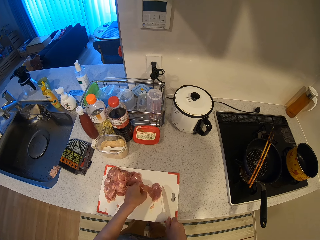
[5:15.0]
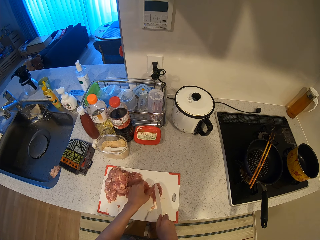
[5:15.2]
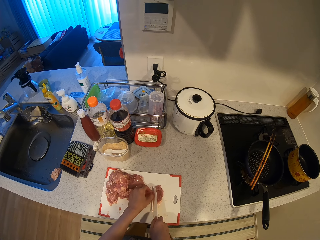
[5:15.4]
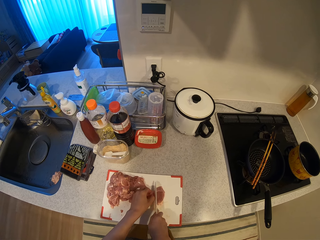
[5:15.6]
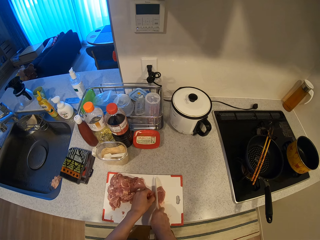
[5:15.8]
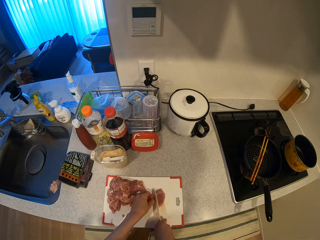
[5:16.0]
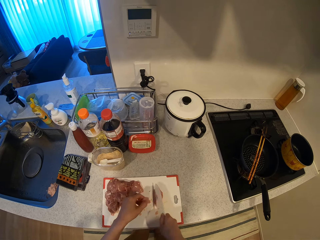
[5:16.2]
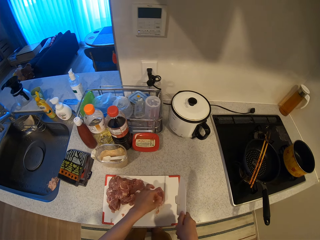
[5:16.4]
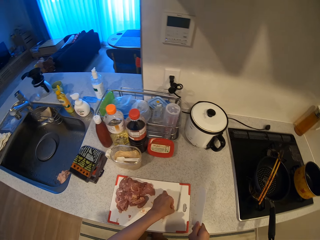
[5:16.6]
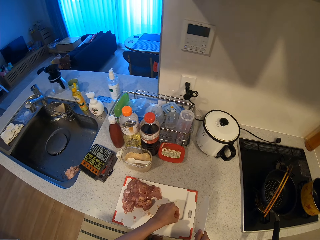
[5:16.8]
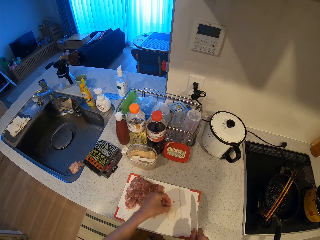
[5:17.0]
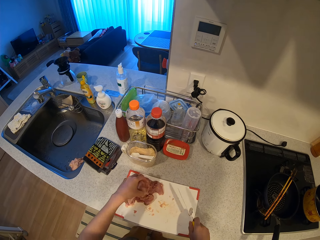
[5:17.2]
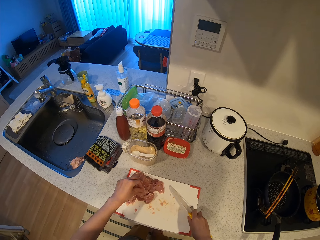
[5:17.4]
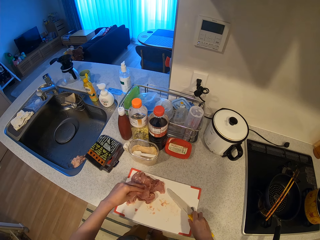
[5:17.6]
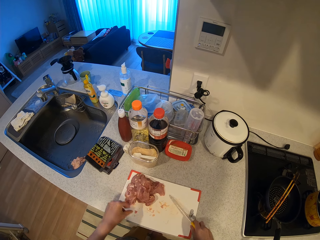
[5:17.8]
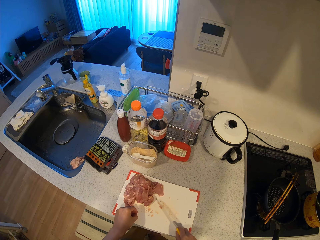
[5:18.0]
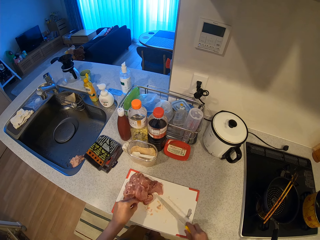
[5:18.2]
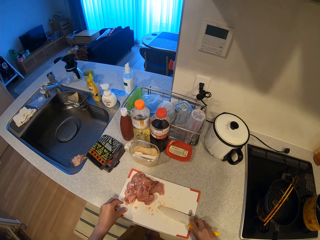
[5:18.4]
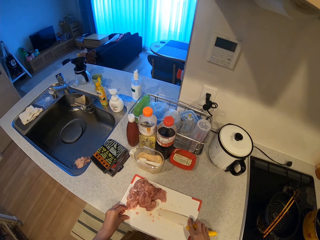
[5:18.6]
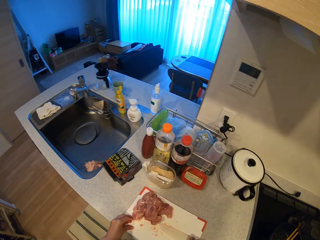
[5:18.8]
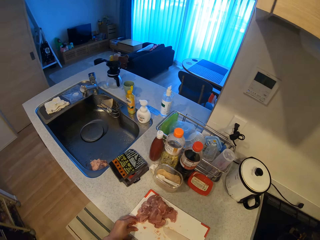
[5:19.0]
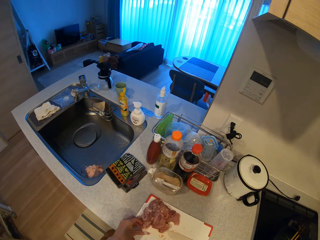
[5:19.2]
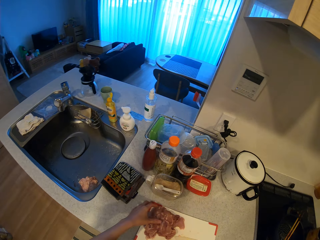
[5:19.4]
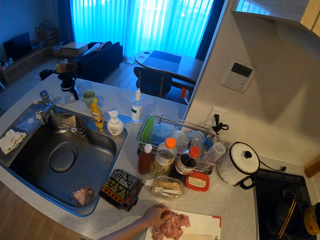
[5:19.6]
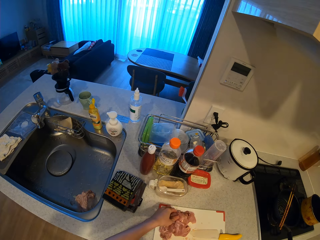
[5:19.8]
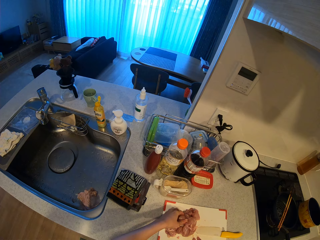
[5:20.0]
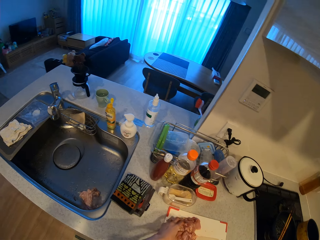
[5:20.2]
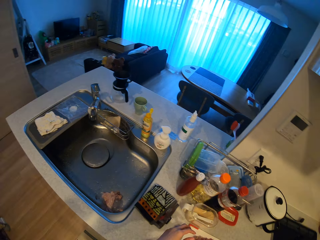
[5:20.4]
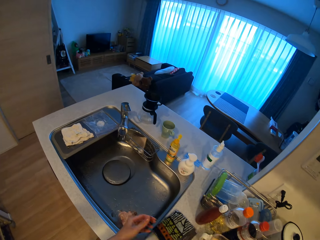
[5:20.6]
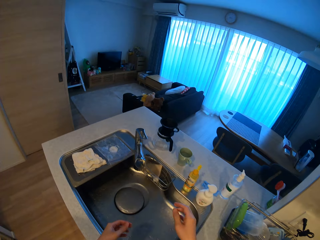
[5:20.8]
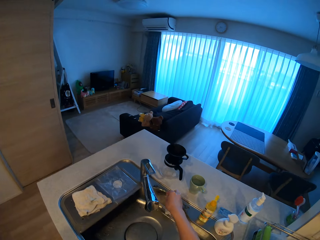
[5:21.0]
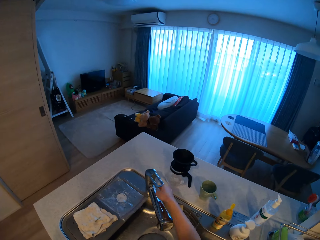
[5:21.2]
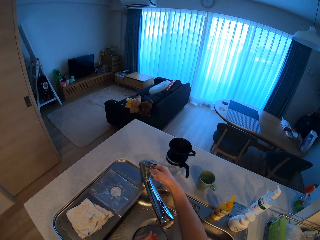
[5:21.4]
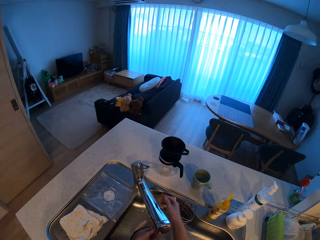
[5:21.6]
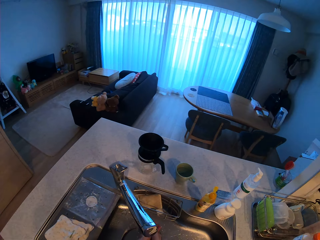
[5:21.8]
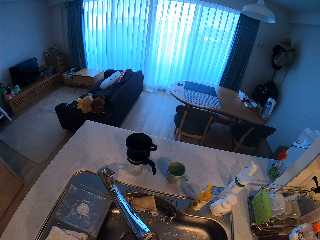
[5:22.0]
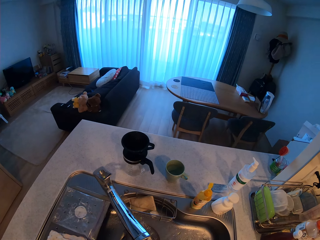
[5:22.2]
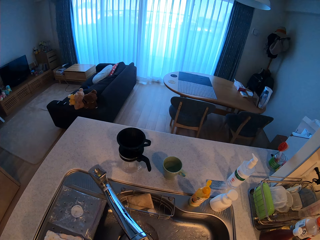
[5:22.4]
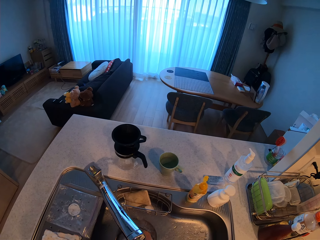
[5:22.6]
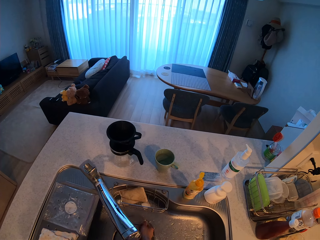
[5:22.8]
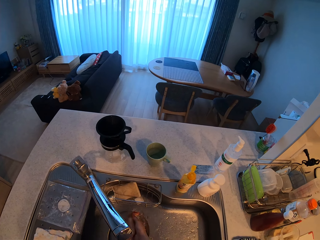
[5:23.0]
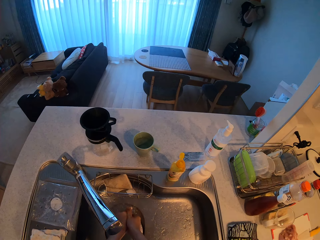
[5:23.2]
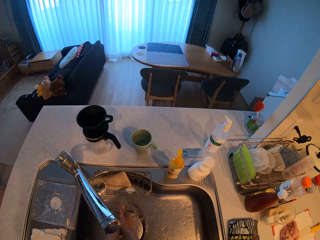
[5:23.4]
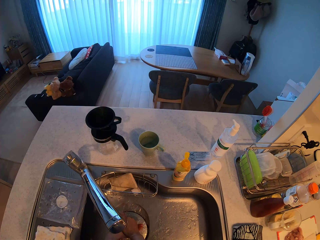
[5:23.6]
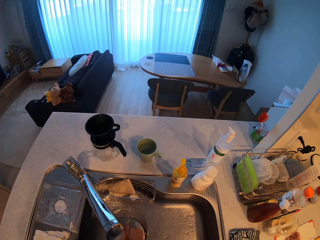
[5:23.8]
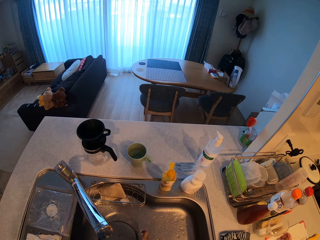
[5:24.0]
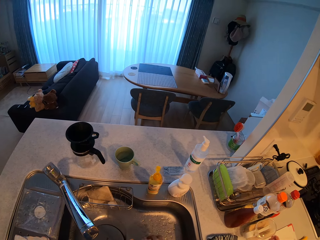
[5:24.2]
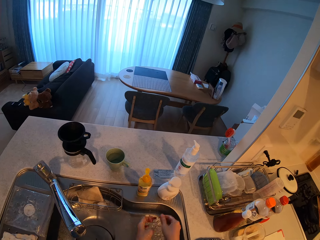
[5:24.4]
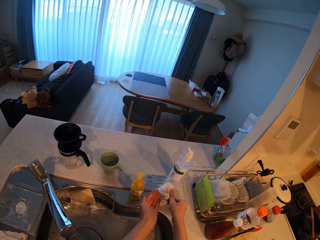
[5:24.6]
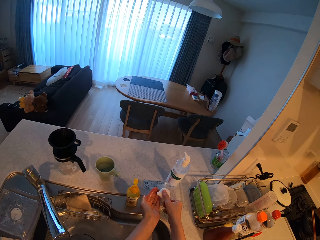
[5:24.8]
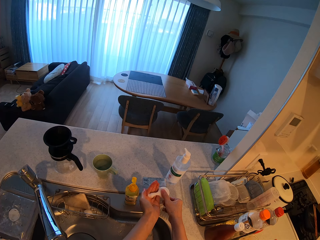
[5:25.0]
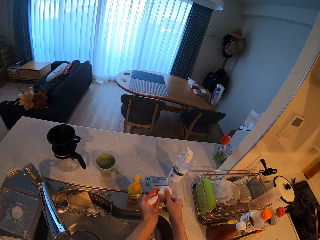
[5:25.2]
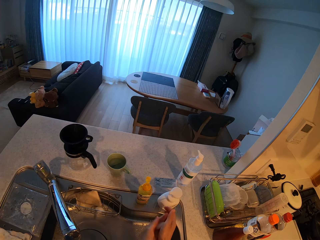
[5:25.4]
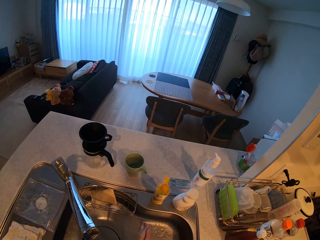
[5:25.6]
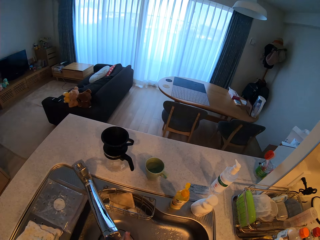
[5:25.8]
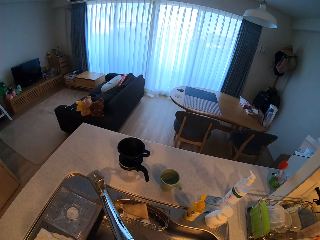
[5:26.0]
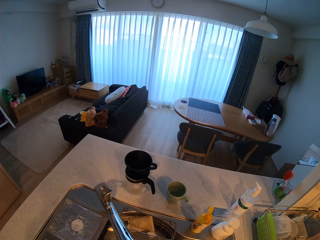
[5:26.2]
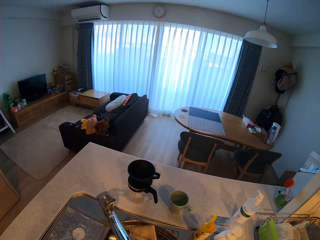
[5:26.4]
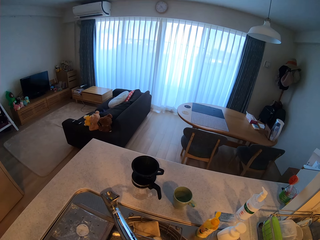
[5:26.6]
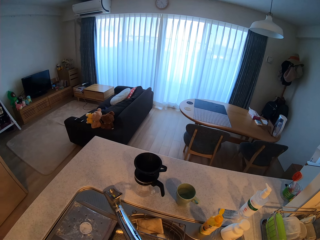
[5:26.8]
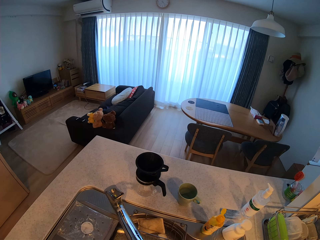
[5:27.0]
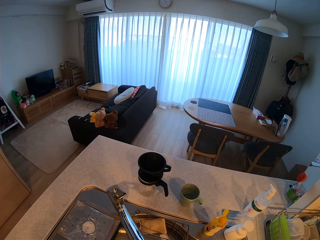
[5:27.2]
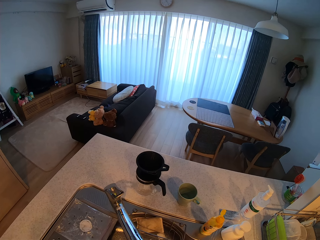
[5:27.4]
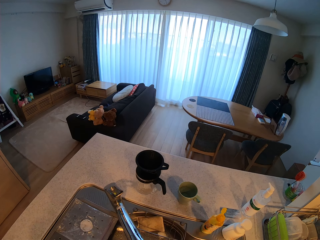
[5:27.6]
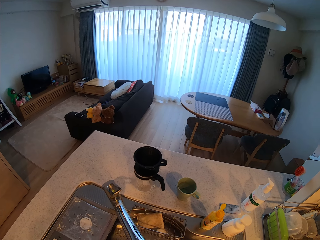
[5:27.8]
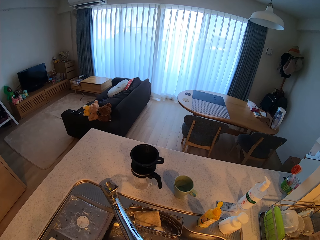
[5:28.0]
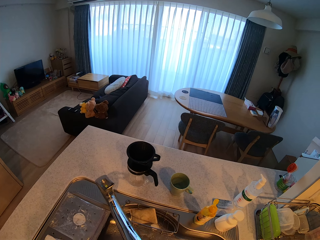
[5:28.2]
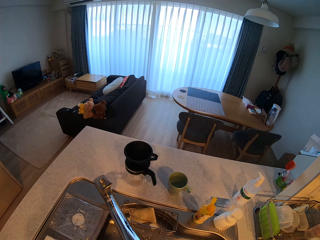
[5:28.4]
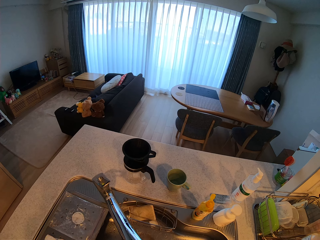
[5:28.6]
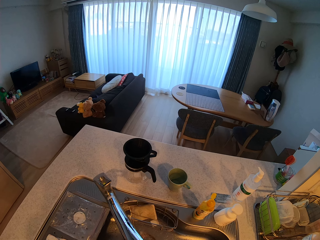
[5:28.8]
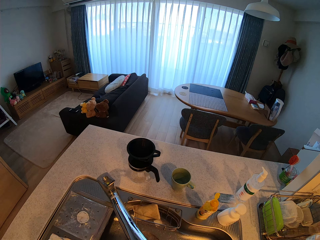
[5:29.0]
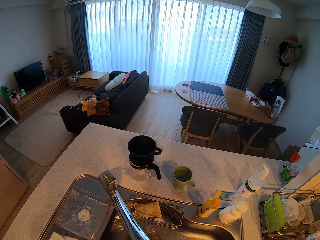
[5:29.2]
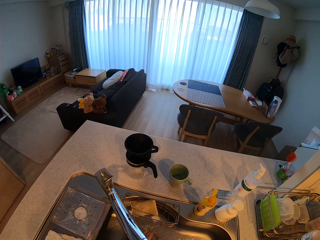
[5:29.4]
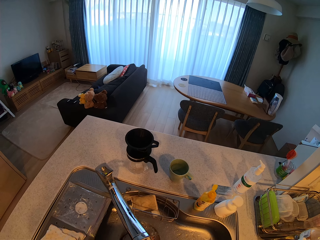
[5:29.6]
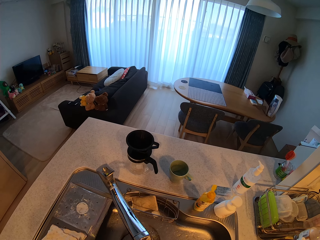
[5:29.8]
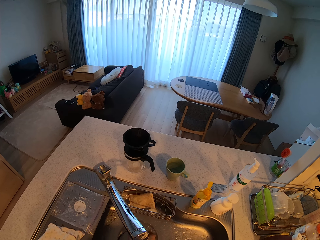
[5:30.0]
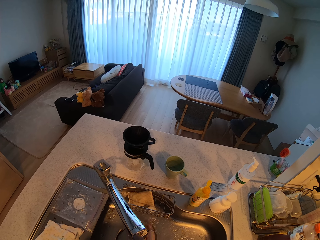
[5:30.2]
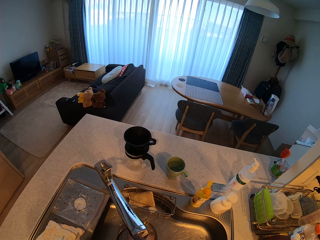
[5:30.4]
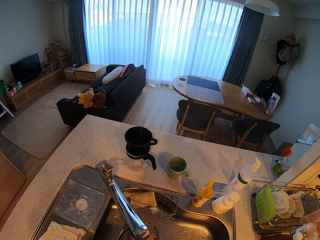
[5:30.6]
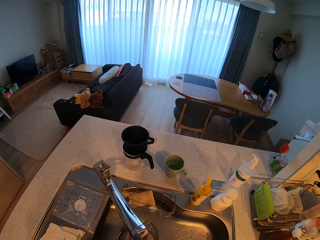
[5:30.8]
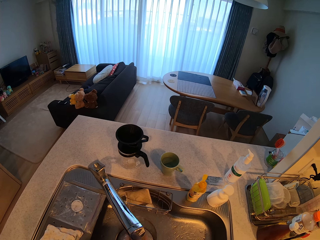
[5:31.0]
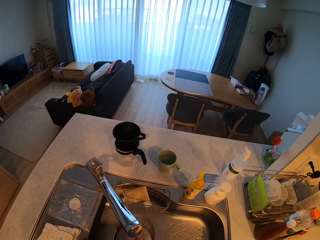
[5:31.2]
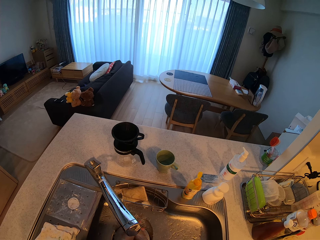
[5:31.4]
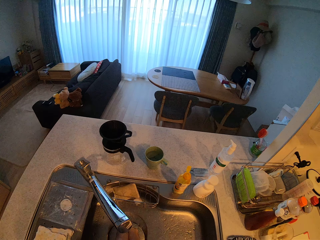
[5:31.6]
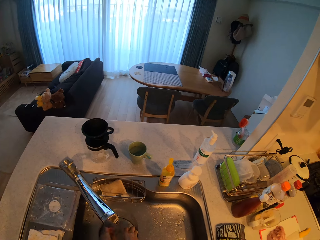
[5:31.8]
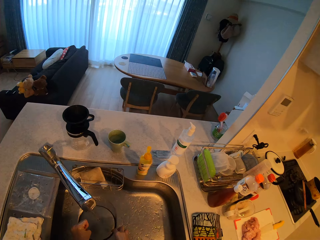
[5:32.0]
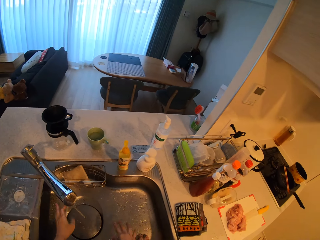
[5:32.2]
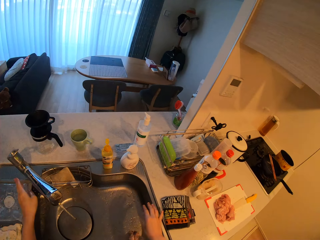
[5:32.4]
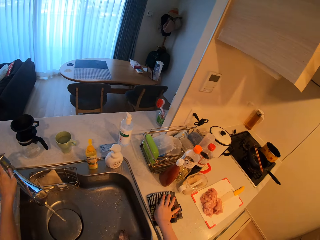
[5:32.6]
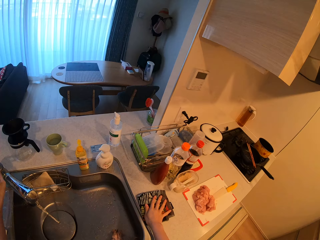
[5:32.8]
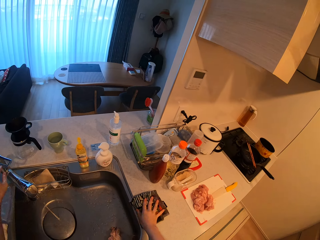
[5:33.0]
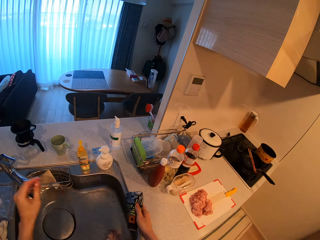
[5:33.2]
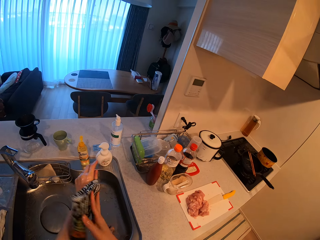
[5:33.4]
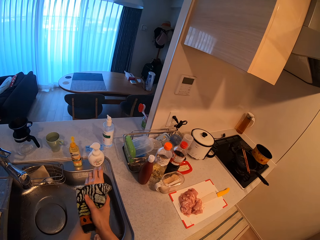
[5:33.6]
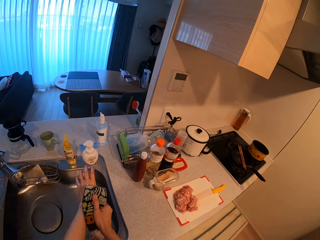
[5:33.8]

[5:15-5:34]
The camera wearer cuts the chunk of meat on the chopping board with the knife. She picks the cut piece of meat from the chopping board with her left hand. She drops the cut piece of meat on the pieces of meat on the chopping board. She drops the knife on the chopping board. She adjusts the meat on the chopping board with her left hand. She walks. She turns on the tap of the kitchen sink with her right hand. She washes her hands under the running tap. She washes the knife. She presses soap out of a white container into her left hand with her right hand. She washes both hands with the soap under the running tap. She picks up a hand towel from the kitchen slab with her right hand. She turns off the tap with her left hand. She wipes her hands.

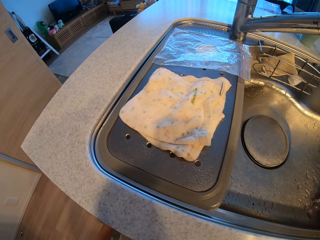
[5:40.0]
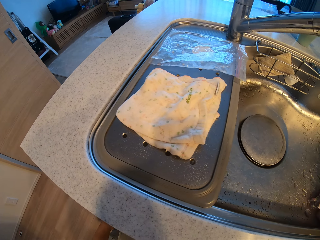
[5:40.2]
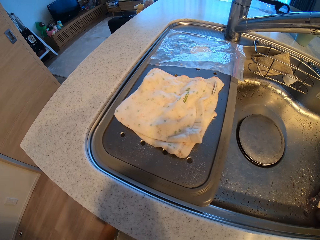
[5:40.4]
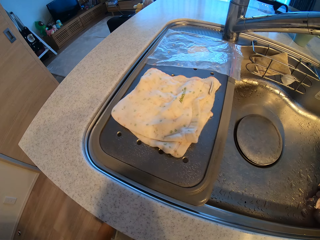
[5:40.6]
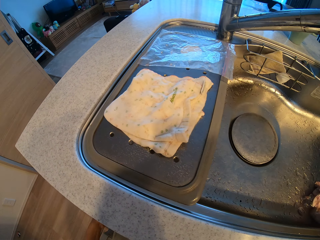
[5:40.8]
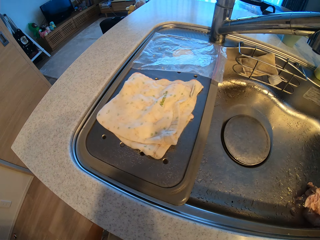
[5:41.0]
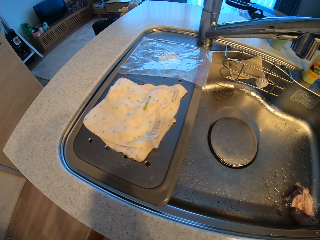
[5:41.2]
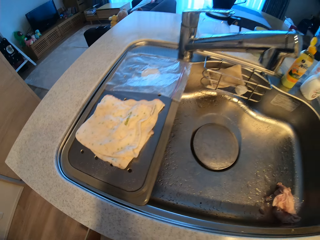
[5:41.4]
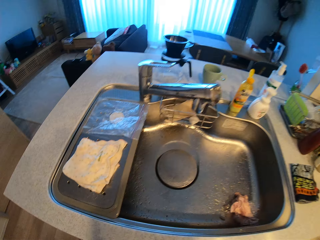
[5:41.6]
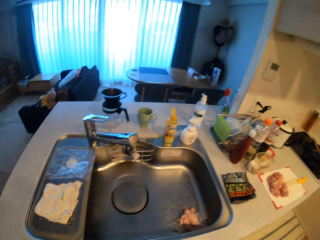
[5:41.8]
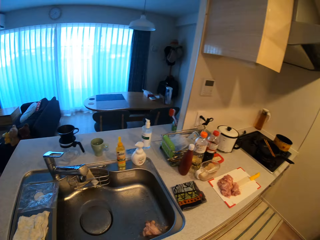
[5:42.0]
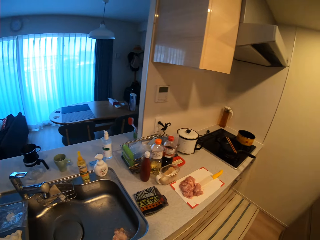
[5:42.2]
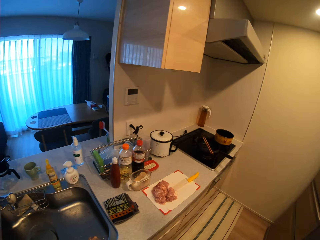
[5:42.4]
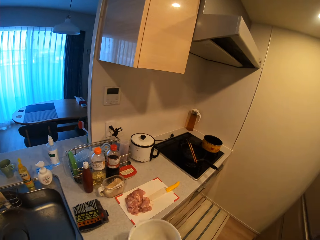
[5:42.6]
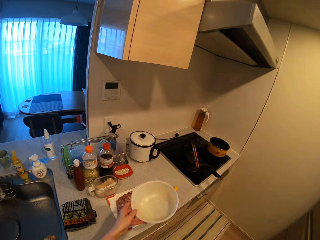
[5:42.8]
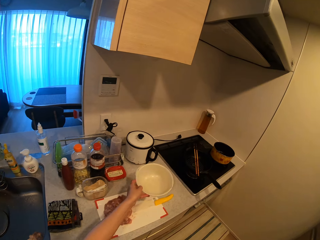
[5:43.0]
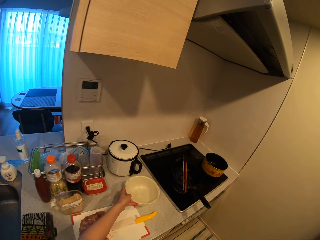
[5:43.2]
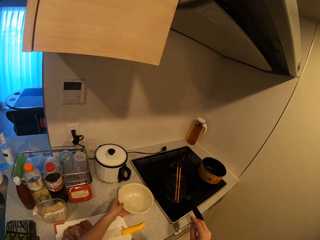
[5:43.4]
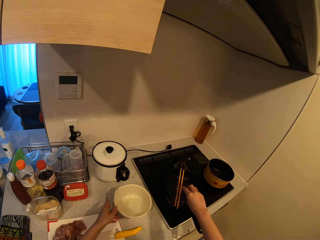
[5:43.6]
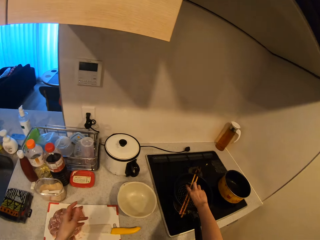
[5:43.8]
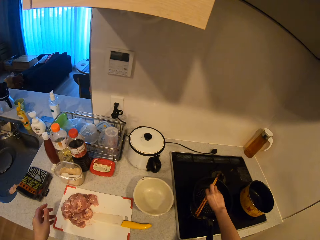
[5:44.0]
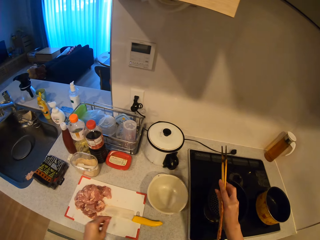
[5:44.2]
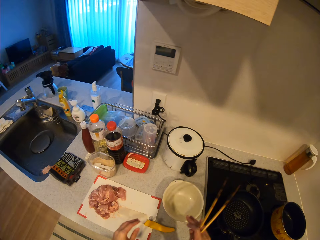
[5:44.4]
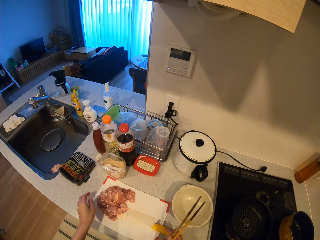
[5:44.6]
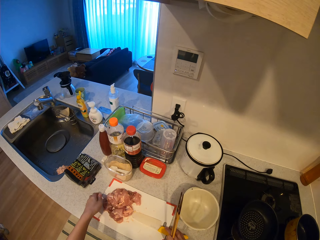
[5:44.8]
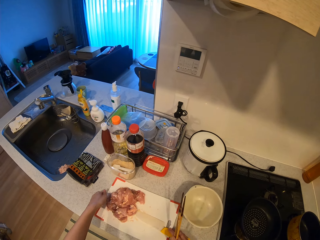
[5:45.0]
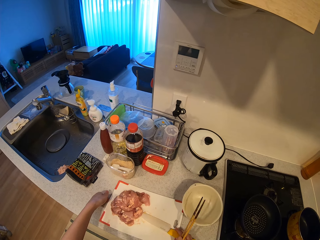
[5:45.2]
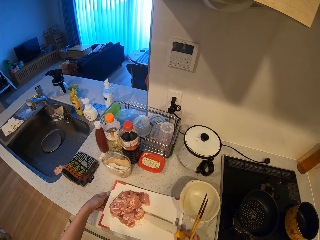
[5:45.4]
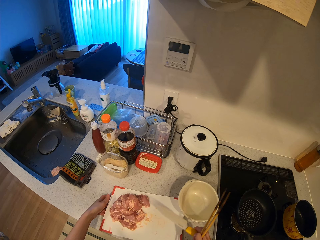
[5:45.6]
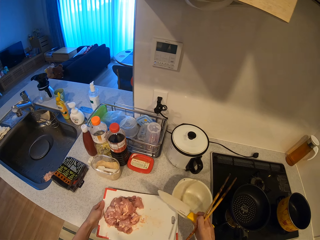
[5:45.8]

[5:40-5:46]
The camera wearer looks around. She drops the plate on the kitchen slab. She picks the plate. She picks up chopsticks from the cooker with her right hand. She lifts the chopping board from the kitchen slab with her left hand. She picks up the knife from the chopping board with her right hand.
